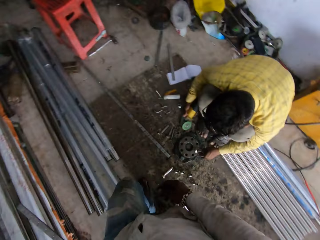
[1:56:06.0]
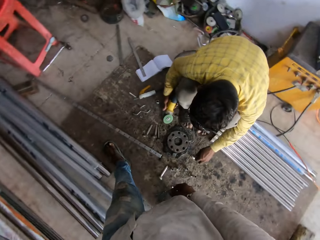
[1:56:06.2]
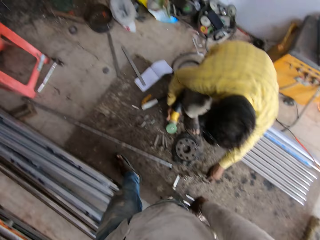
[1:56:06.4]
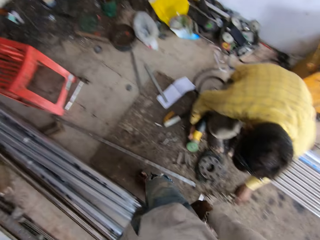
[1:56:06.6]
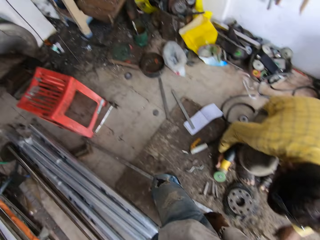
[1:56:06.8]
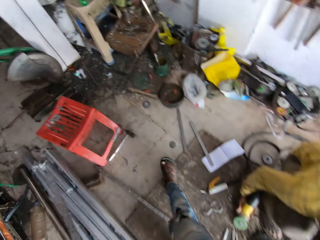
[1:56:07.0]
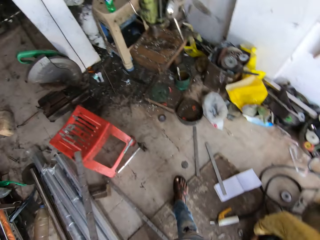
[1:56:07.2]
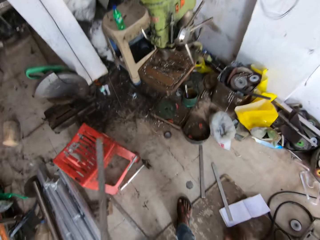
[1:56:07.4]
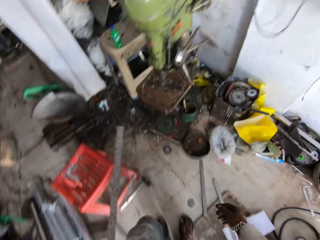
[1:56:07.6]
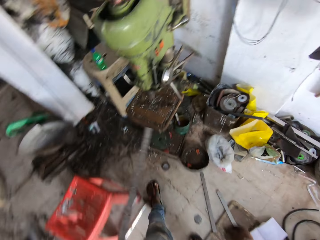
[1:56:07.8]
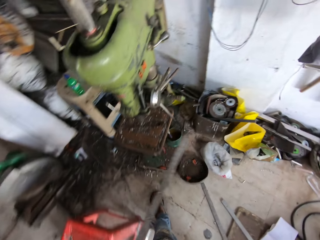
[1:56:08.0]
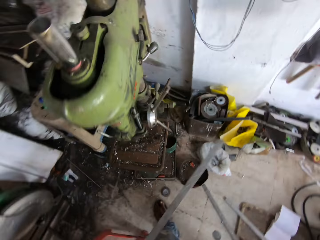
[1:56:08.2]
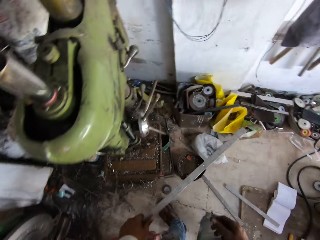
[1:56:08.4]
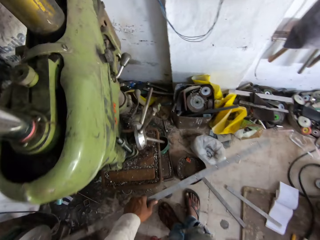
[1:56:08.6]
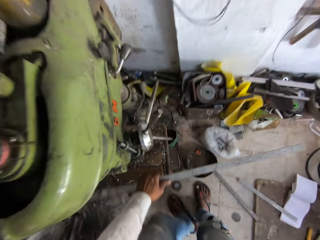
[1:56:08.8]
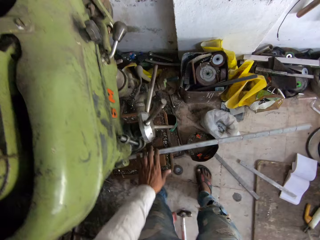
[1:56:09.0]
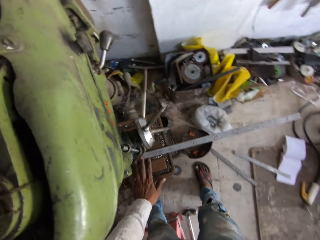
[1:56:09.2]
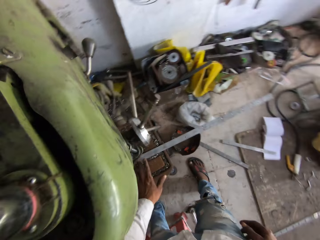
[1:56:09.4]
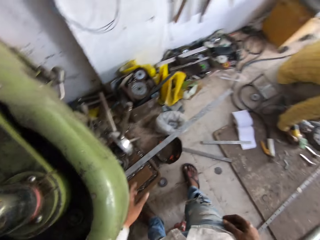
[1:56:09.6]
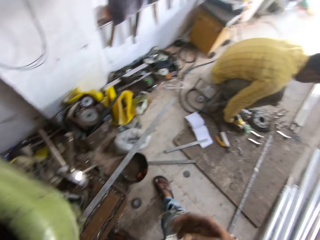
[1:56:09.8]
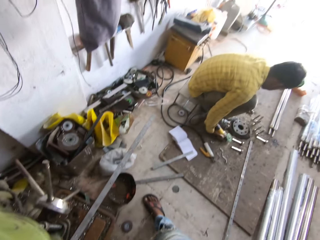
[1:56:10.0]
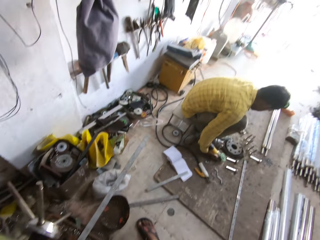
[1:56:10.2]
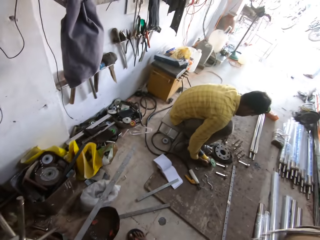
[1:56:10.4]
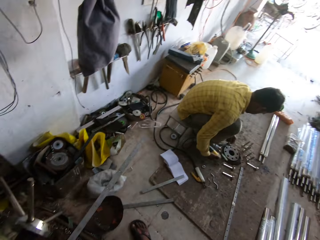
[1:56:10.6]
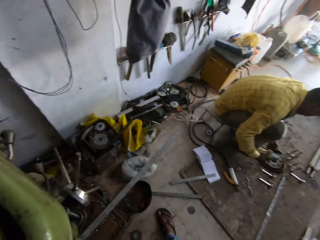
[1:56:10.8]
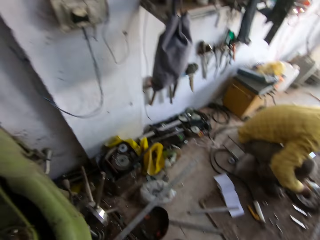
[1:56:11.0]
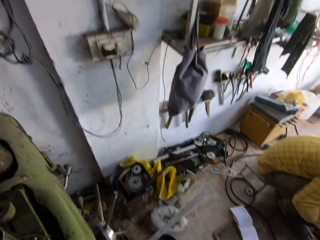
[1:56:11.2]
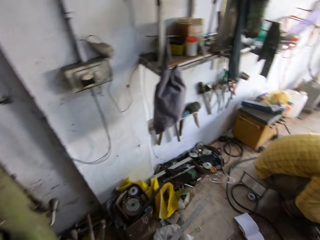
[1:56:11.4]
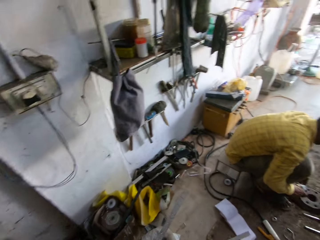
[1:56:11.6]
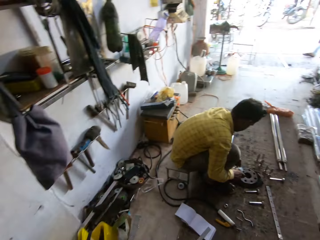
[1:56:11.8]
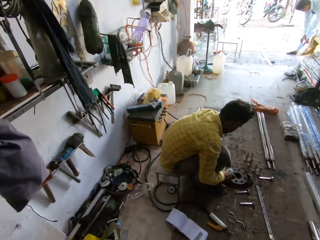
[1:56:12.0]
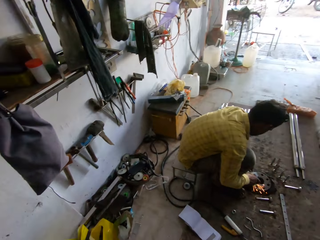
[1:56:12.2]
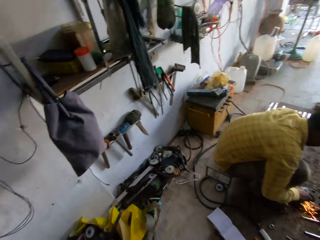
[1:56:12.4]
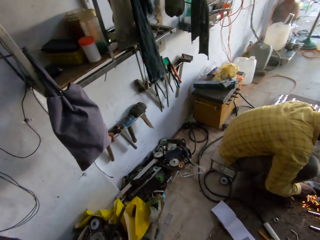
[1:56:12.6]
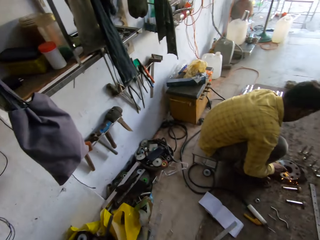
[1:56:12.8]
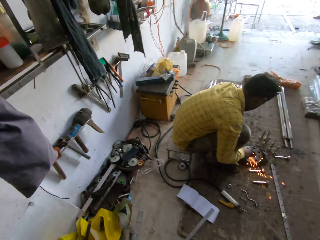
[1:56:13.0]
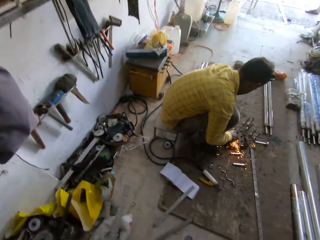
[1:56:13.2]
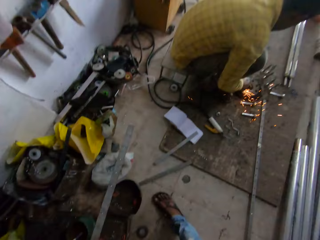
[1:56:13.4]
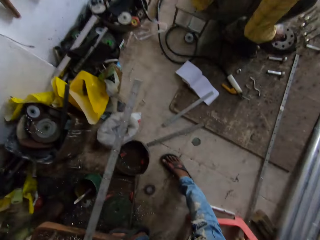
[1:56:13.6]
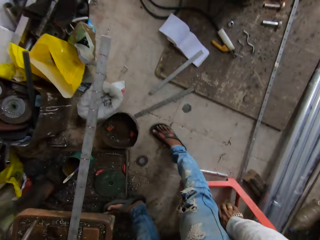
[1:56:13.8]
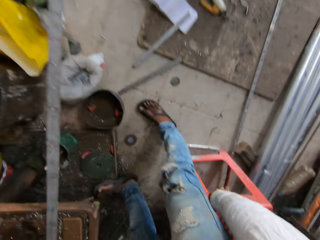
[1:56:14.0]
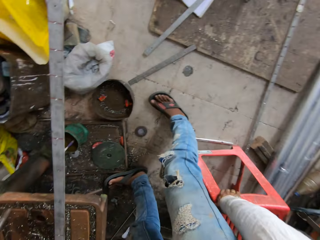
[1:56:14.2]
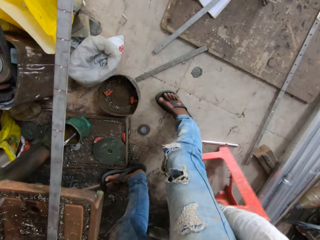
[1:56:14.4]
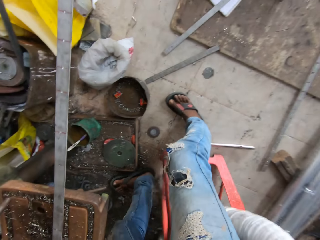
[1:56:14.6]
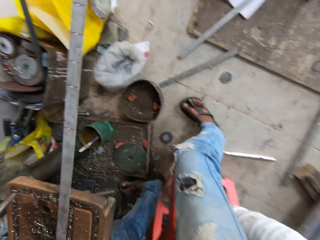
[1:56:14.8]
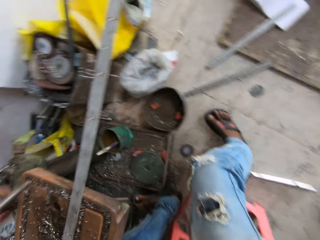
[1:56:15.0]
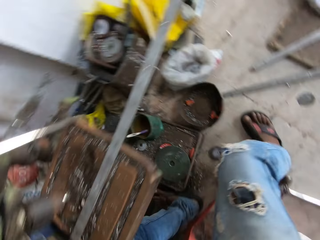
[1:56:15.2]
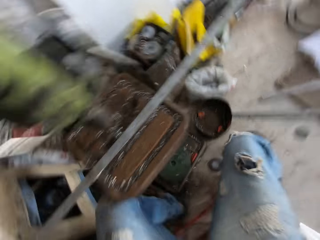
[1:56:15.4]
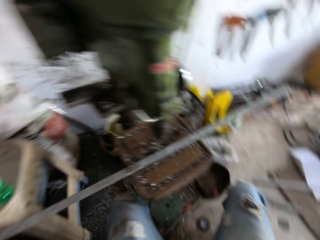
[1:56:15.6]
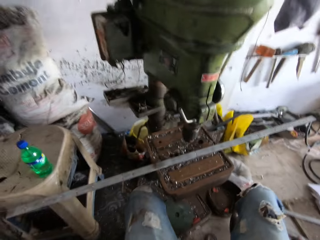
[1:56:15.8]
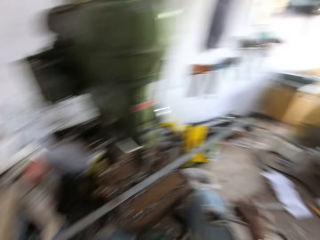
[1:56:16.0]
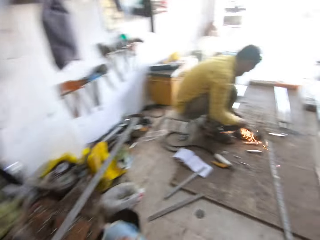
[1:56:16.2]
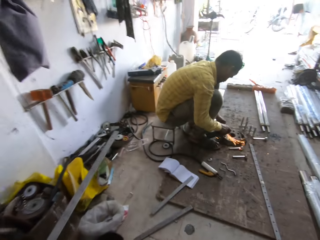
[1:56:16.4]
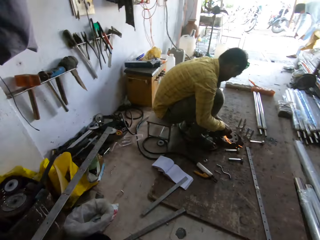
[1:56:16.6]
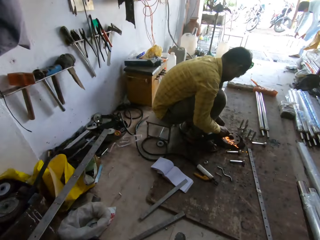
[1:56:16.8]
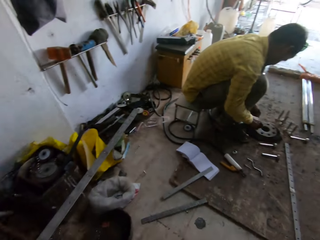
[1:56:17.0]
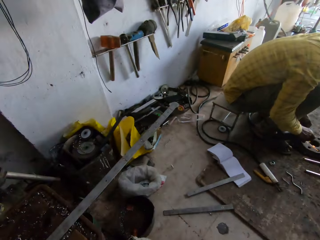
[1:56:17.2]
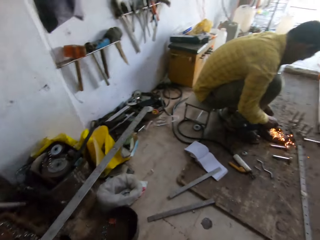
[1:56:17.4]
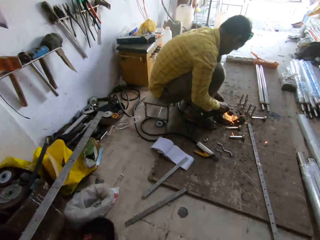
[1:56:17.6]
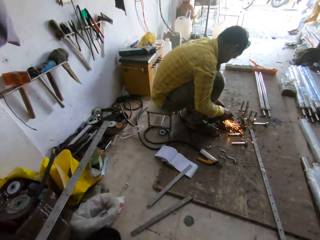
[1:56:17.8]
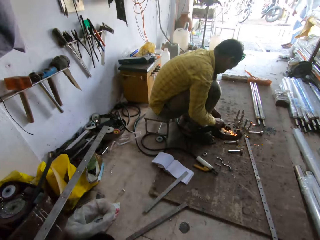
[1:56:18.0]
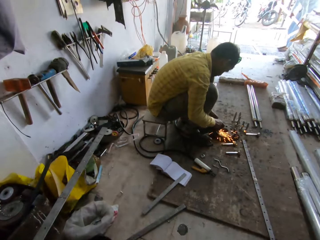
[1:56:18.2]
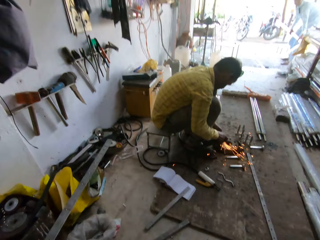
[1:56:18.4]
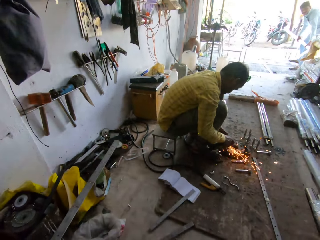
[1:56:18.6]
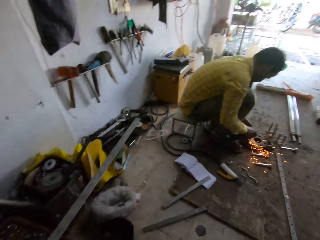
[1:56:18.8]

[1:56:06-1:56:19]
The camera wearer walks around. They put the metal under the driller machine on the table. They move the stool with the right hand and sit on the stool. They interact with a man.

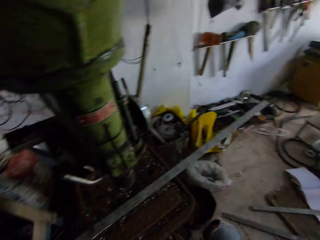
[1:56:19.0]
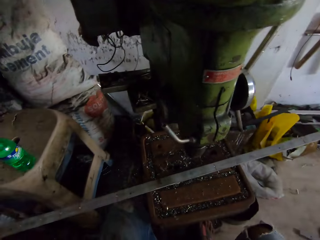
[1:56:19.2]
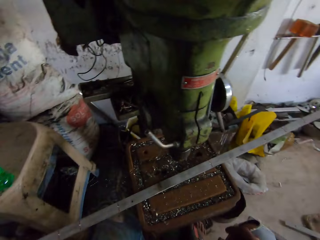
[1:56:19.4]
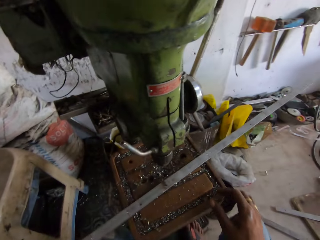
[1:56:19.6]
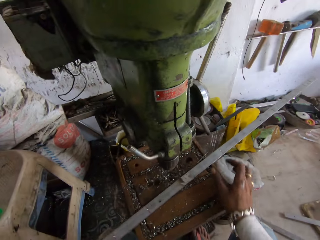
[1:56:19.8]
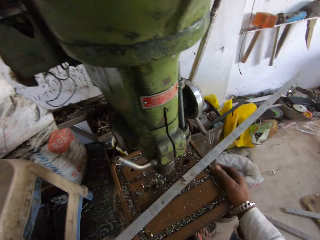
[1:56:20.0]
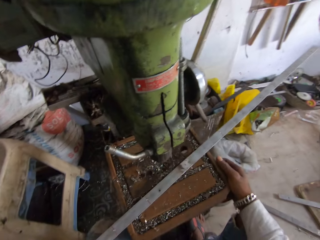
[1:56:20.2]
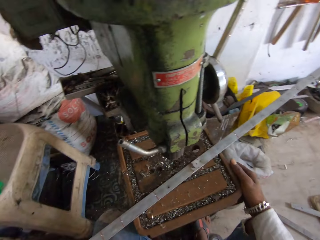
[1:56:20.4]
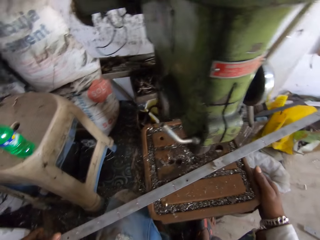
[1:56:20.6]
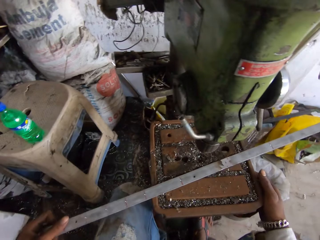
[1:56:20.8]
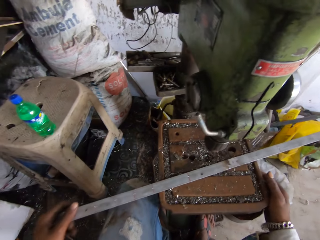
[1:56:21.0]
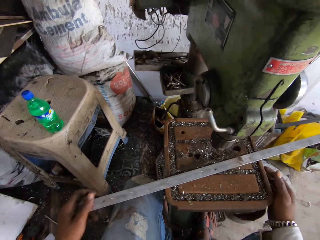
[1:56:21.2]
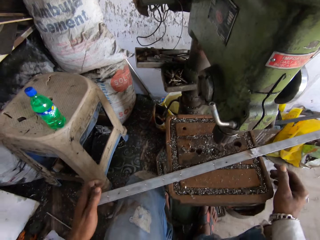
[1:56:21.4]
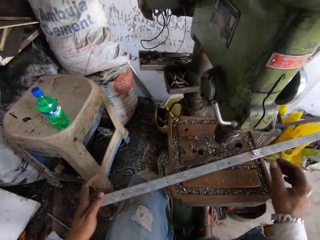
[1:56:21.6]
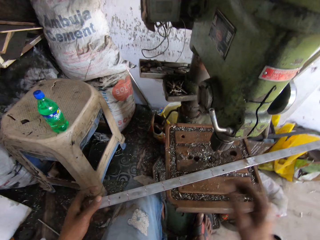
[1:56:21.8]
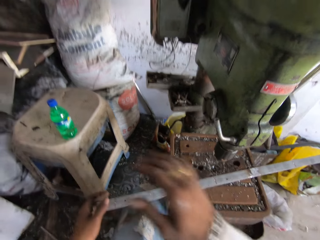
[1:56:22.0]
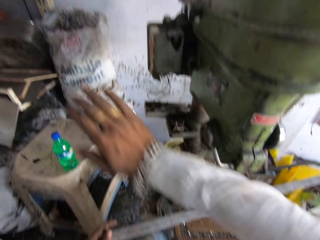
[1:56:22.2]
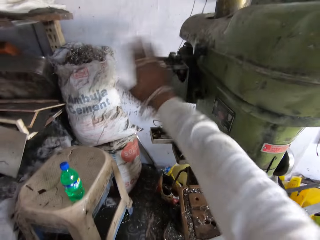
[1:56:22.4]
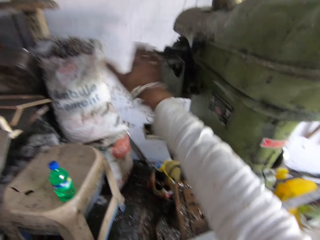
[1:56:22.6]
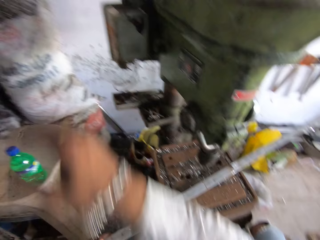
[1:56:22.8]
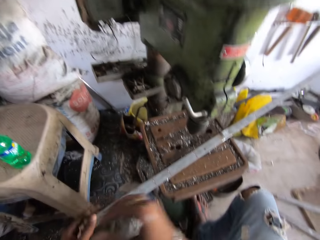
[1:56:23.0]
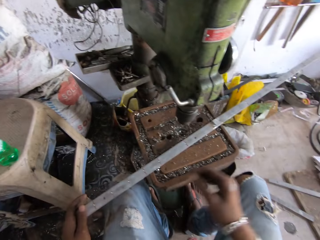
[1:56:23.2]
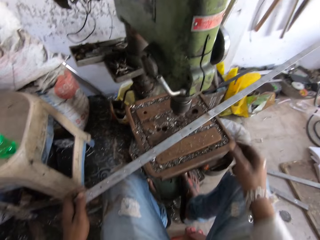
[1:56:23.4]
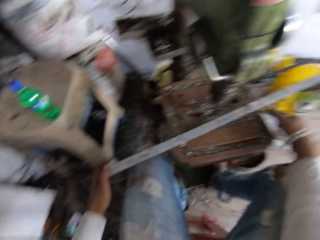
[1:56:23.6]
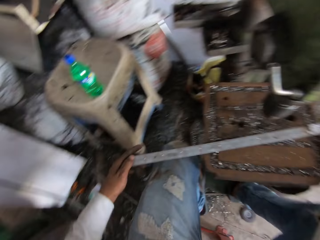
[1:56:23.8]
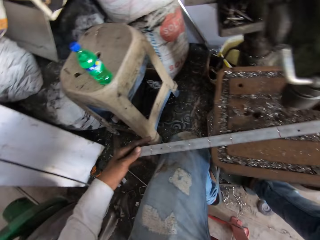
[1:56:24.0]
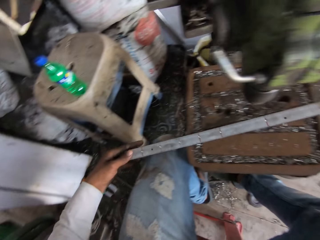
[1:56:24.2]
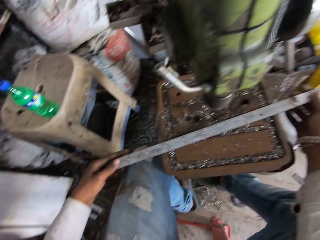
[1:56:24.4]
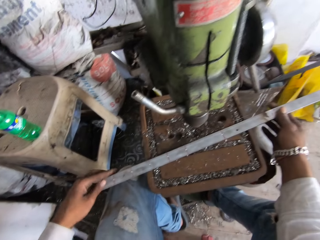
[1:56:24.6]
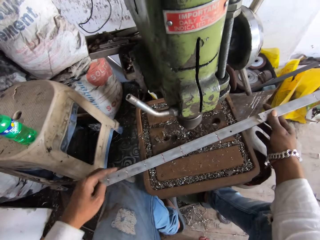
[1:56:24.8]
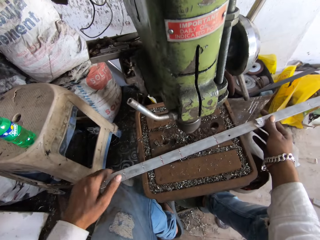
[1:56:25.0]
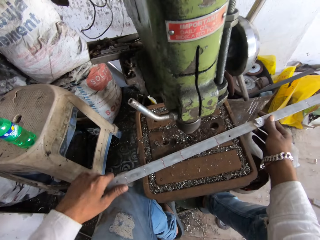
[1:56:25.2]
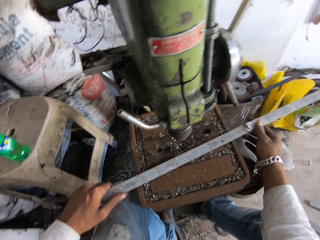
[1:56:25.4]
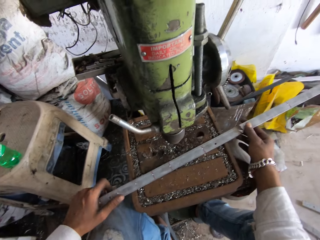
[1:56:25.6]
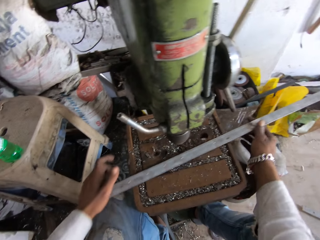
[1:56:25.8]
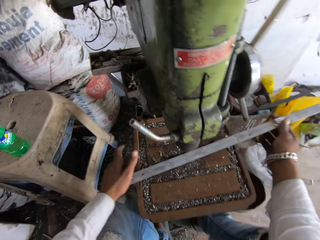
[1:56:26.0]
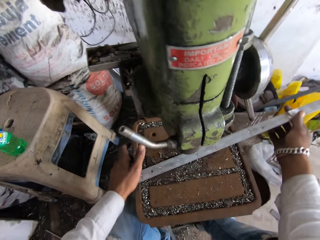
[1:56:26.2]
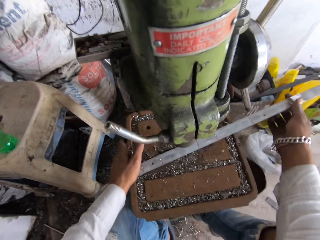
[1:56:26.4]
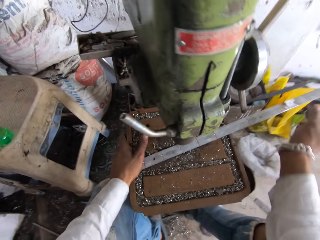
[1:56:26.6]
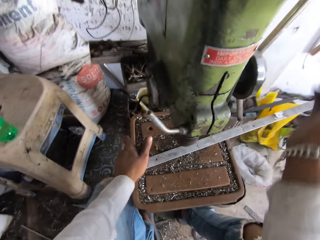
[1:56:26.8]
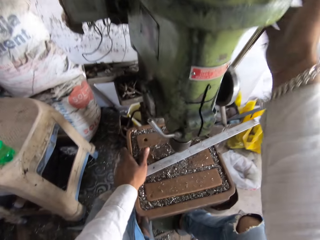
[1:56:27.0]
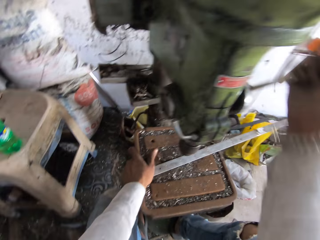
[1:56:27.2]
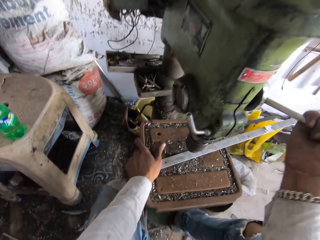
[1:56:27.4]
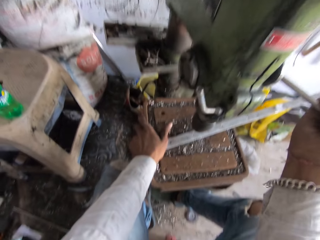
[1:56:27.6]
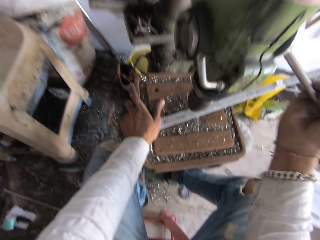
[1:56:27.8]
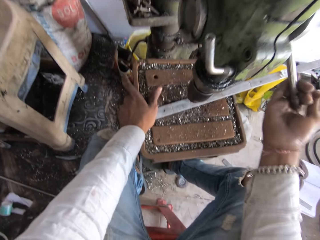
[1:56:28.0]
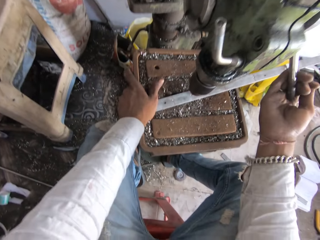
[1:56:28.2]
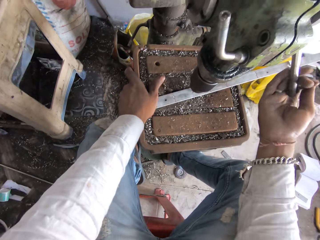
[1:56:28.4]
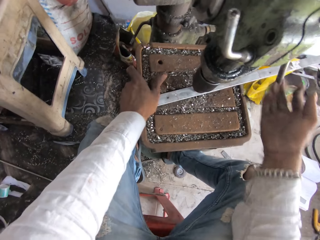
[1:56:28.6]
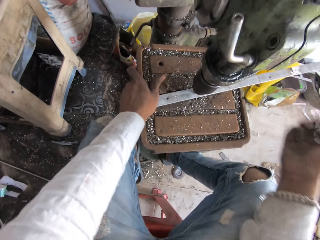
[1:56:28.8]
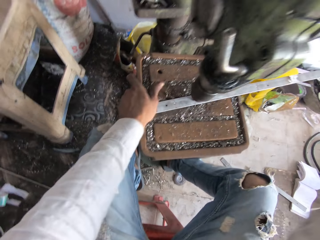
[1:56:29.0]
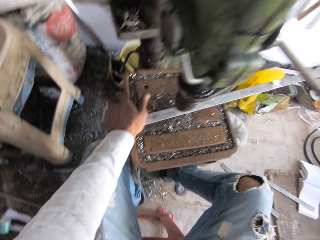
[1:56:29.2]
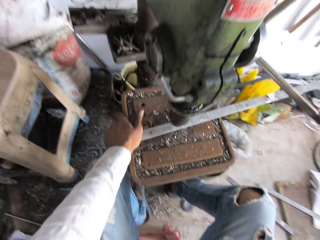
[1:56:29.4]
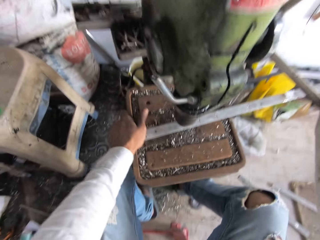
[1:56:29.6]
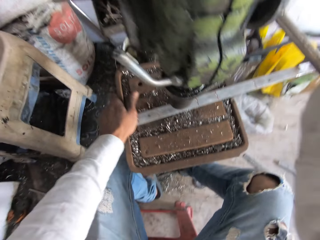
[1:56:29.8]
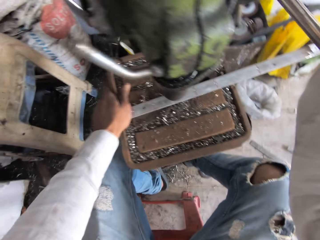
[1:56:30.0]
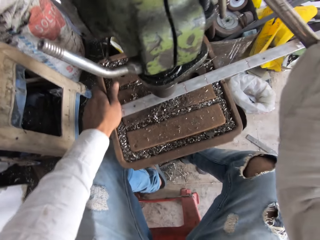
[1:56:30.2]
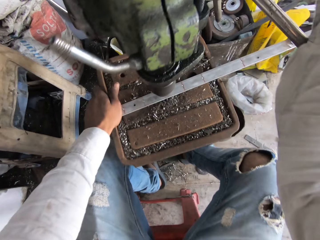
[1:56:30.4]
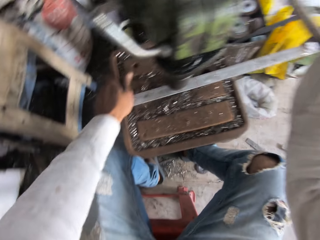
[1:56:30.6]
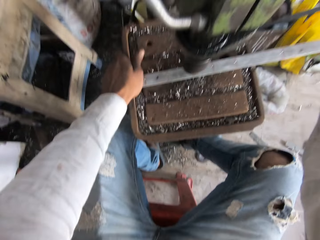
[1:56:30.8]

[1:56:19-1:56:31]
The camera wearer moves the metal on the table. They turn on the electric motor. They move the metal on the table. They turn the hand wheel with the right hand. They drill the hole into the metal with the pillar drill.
